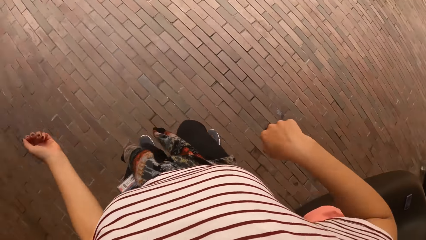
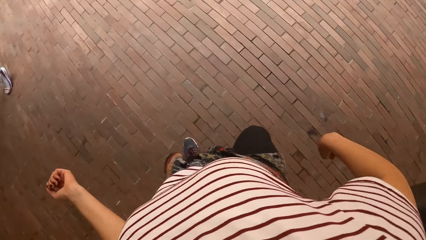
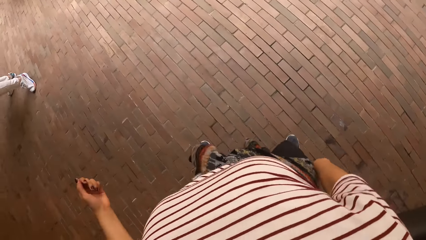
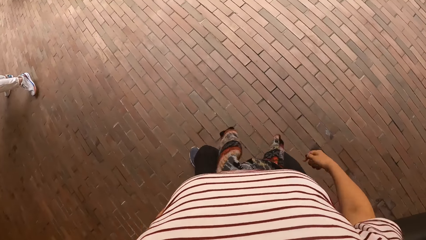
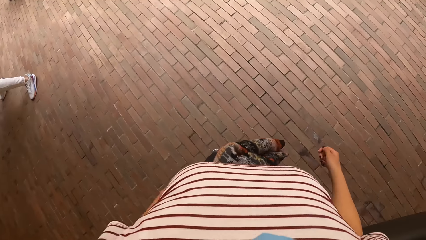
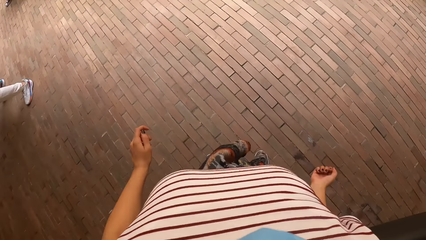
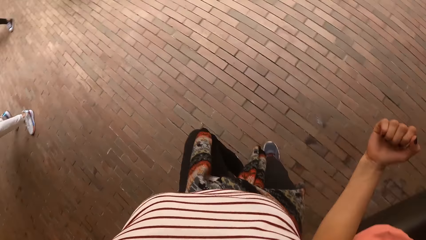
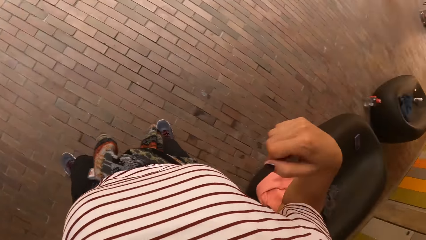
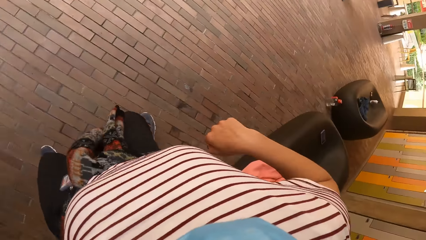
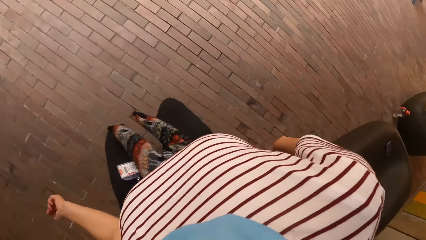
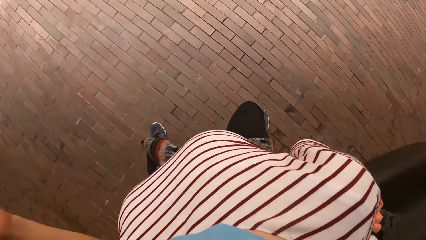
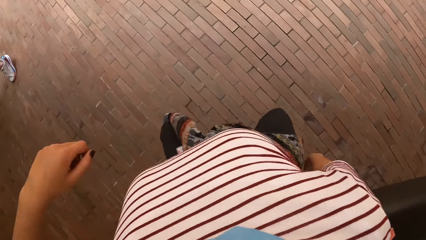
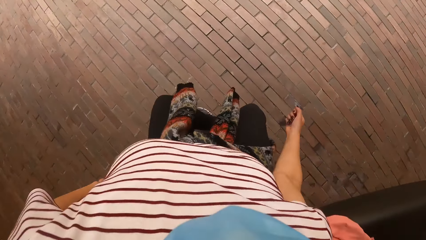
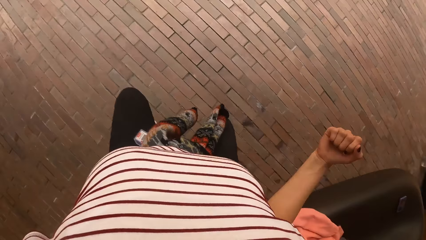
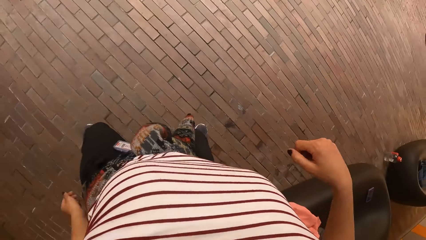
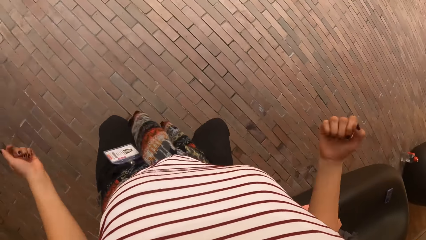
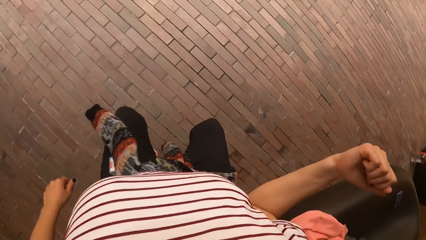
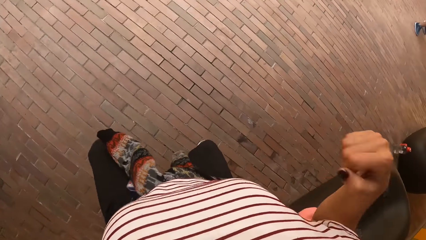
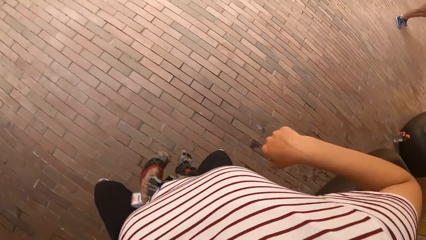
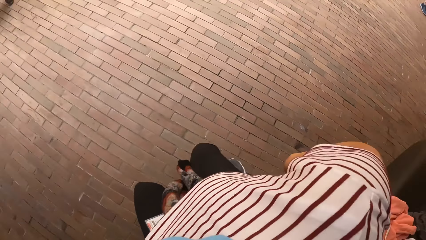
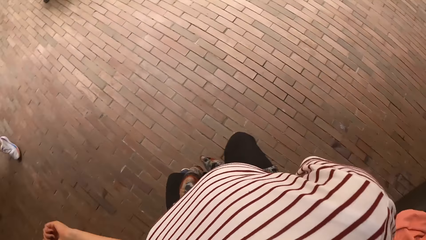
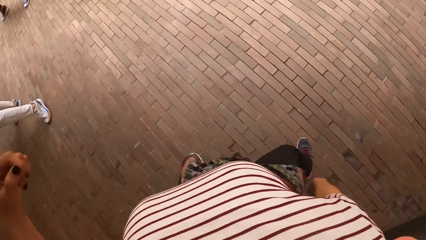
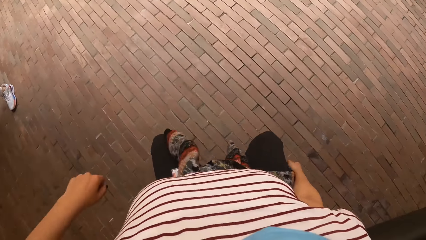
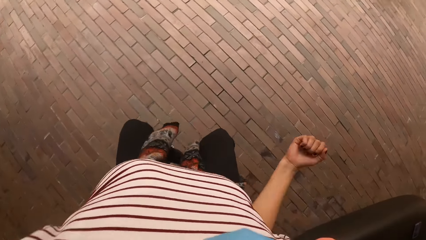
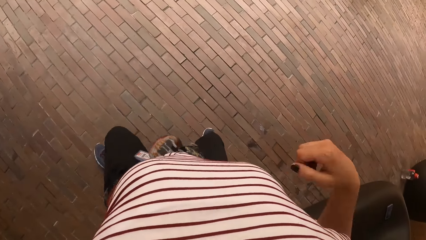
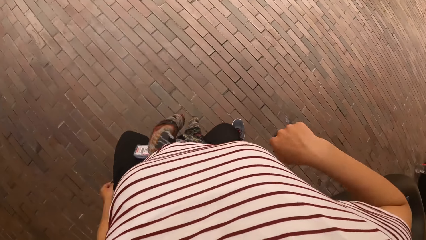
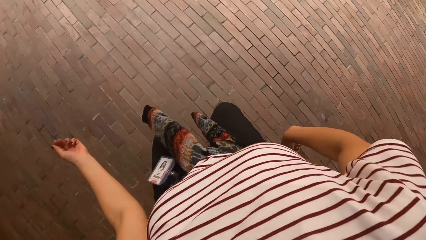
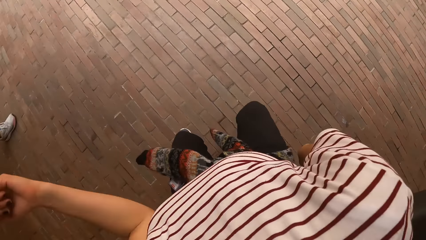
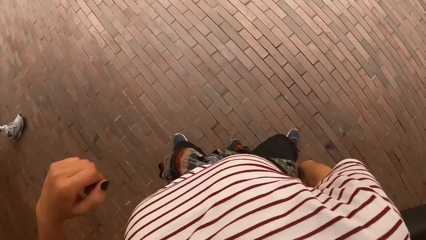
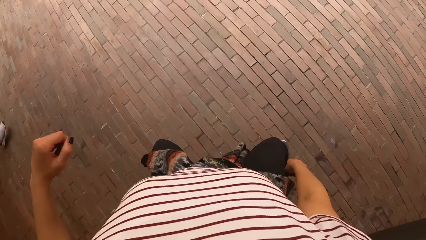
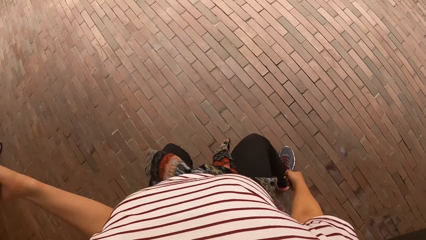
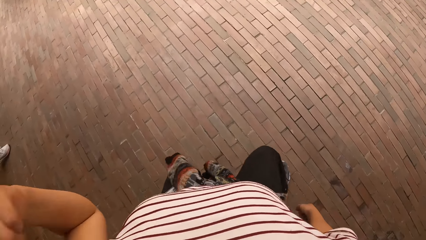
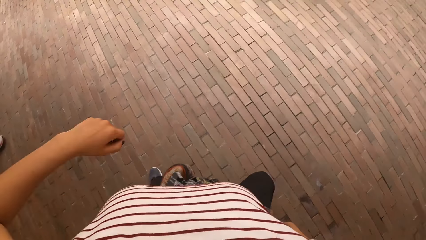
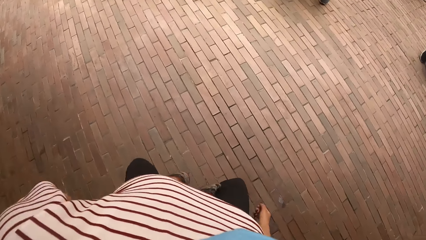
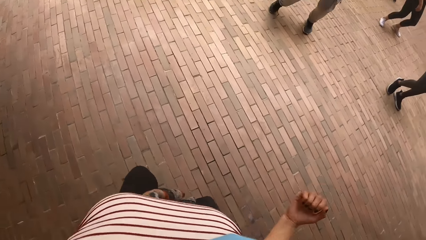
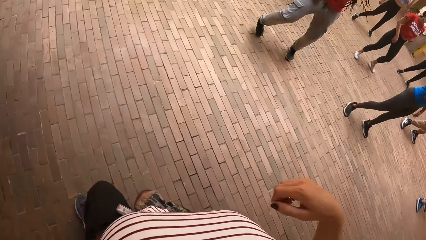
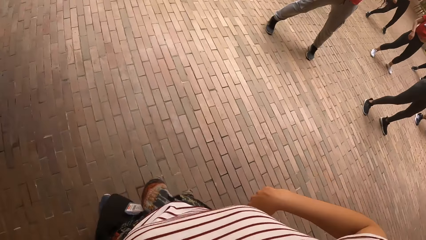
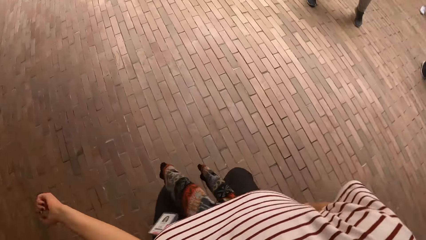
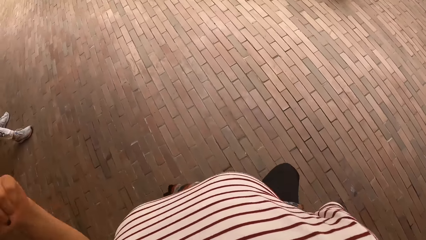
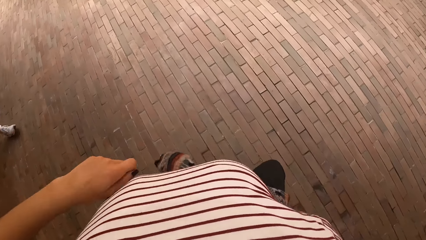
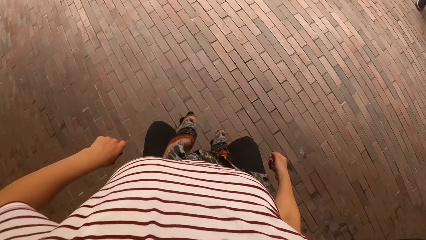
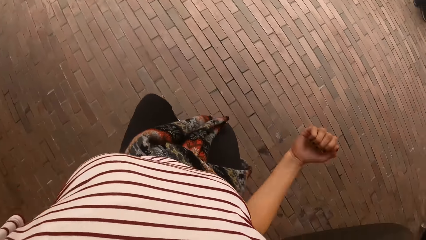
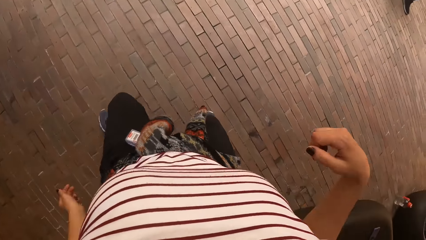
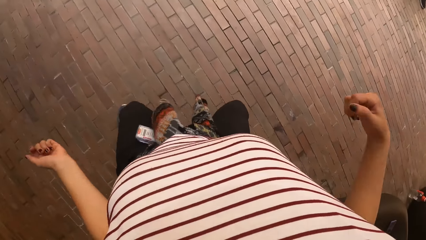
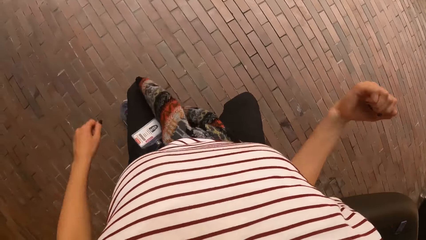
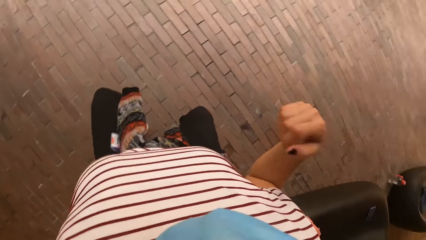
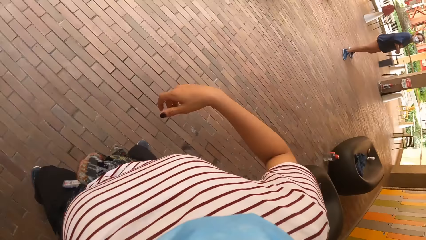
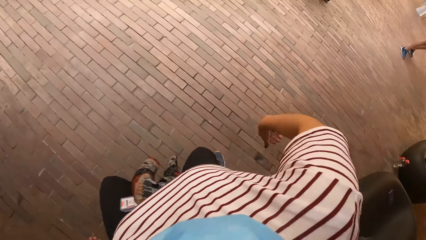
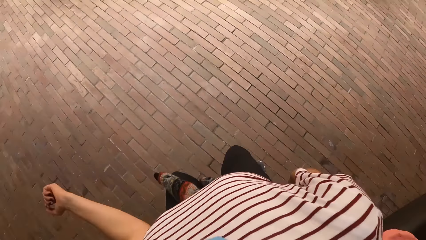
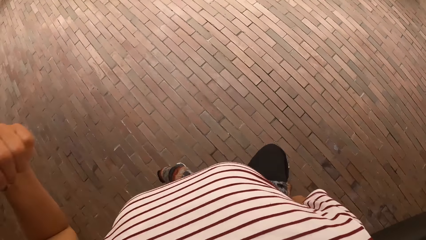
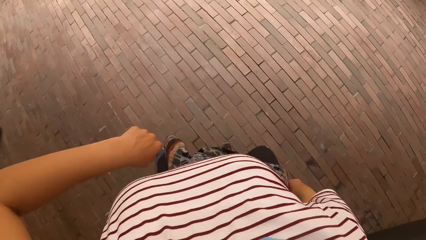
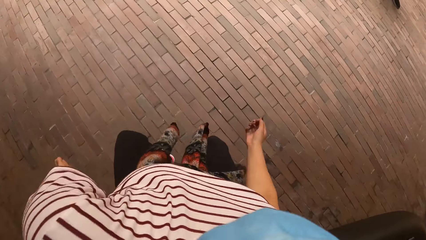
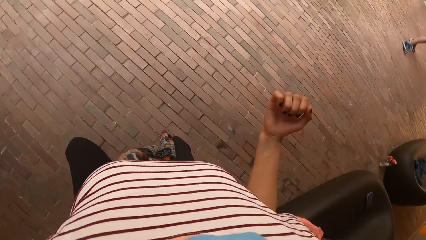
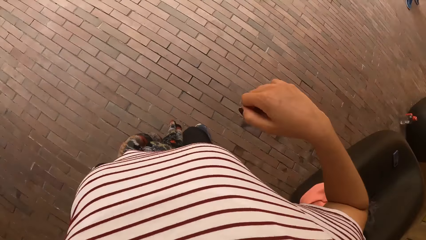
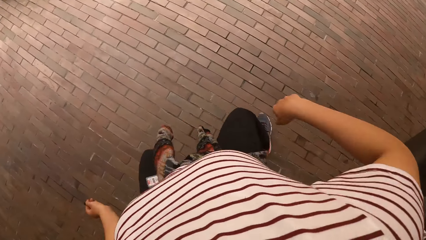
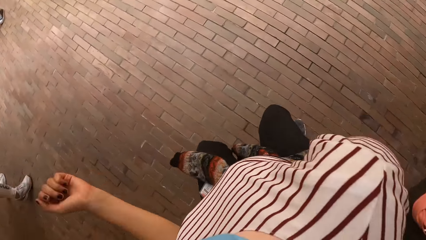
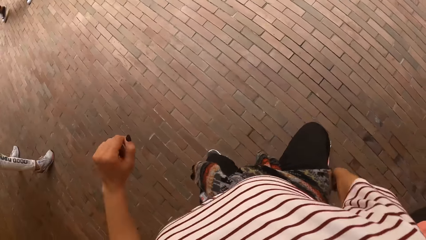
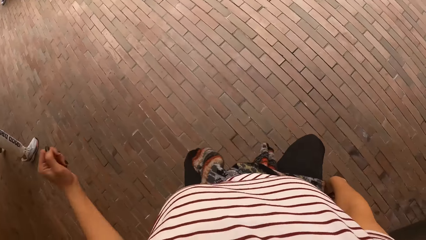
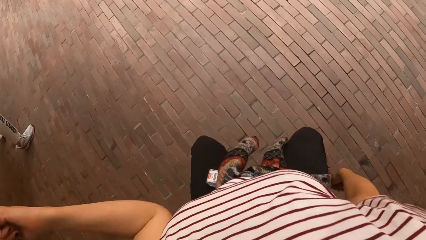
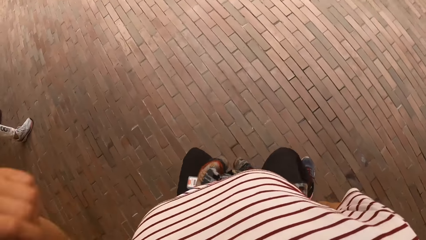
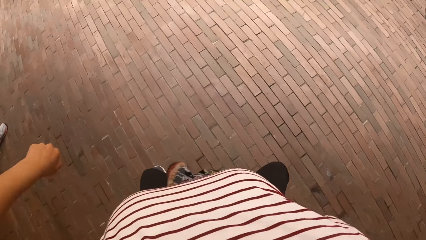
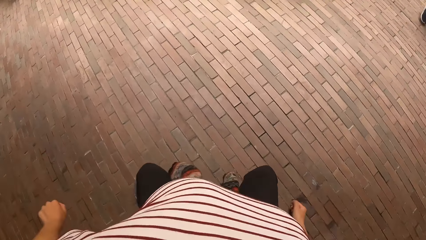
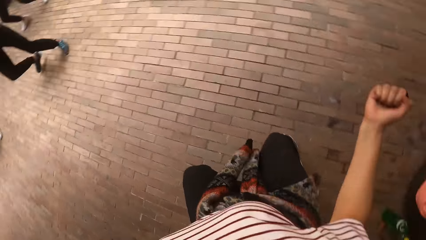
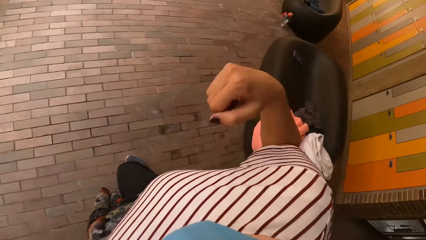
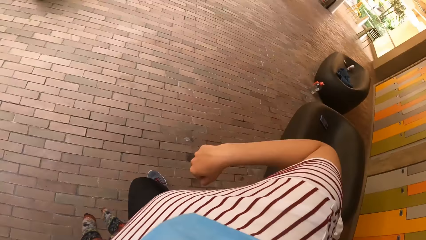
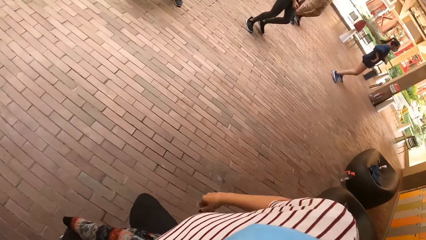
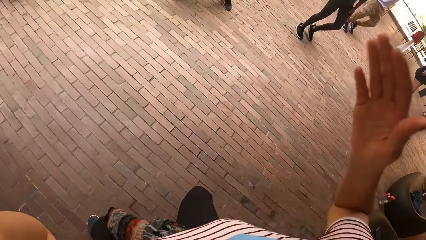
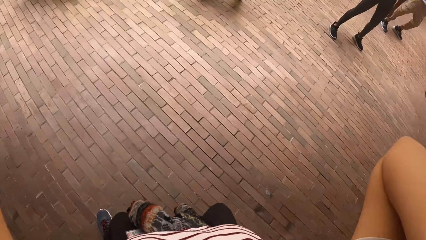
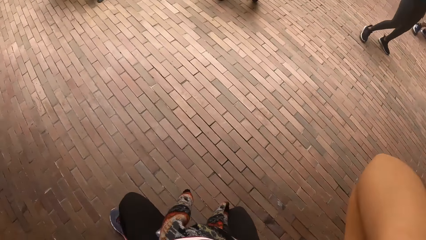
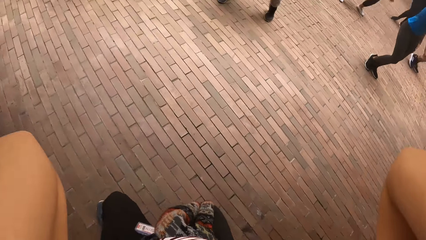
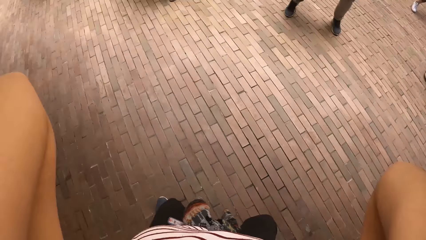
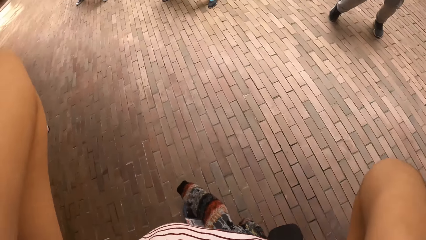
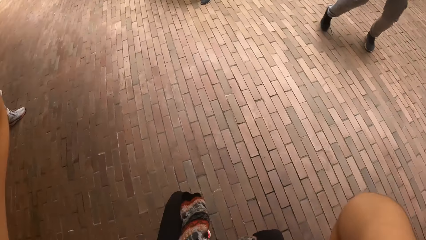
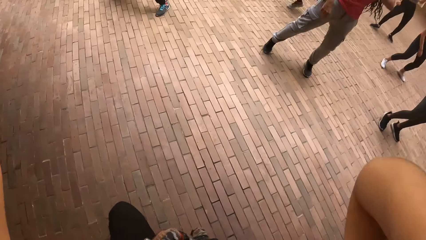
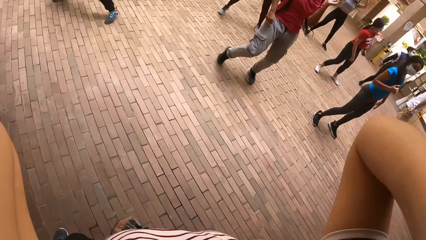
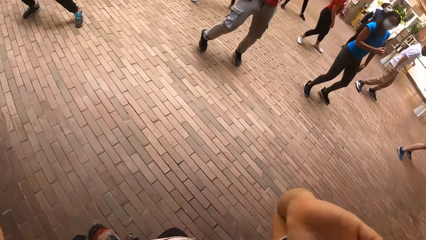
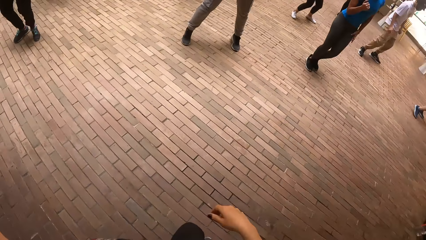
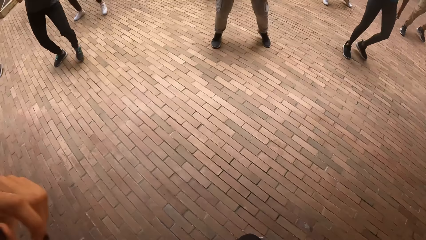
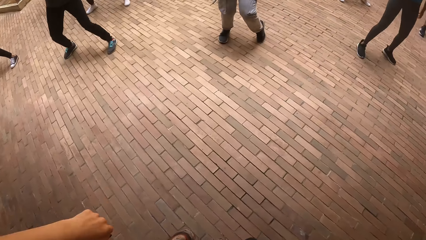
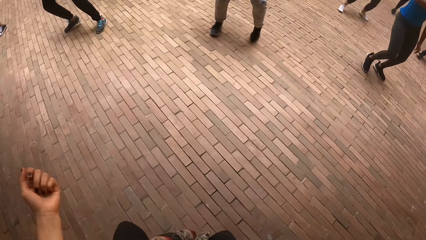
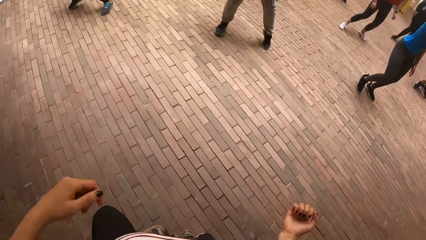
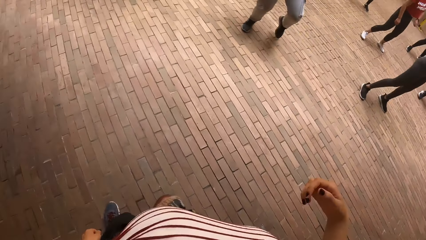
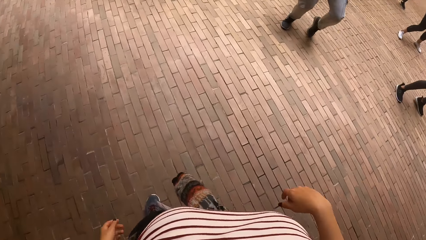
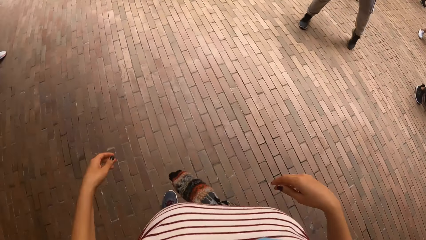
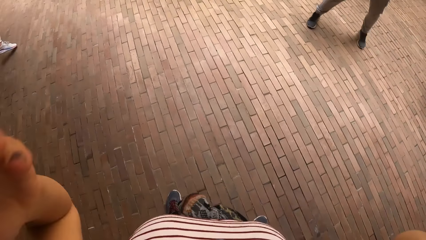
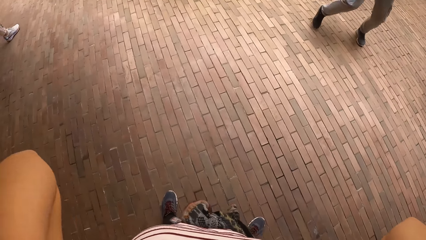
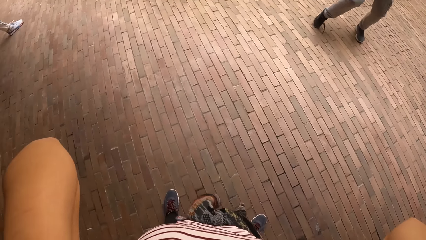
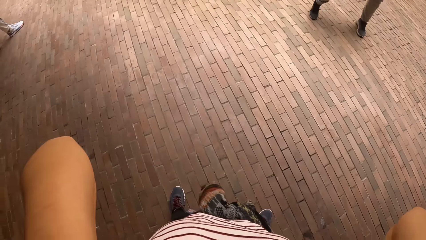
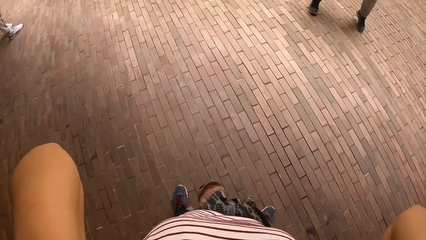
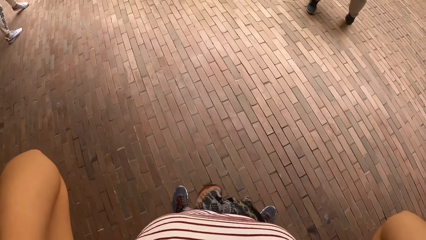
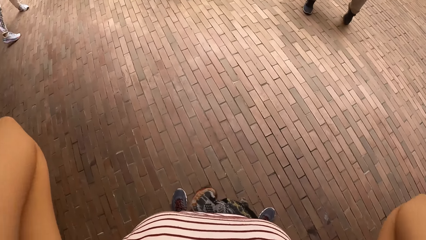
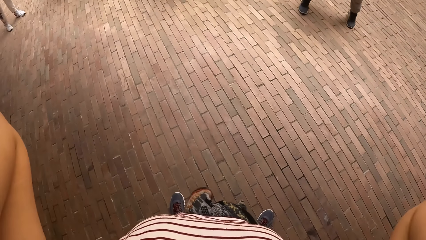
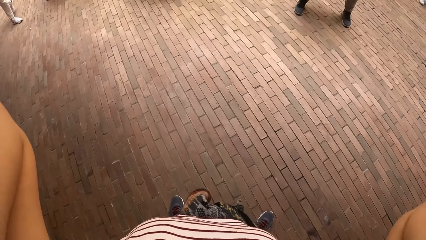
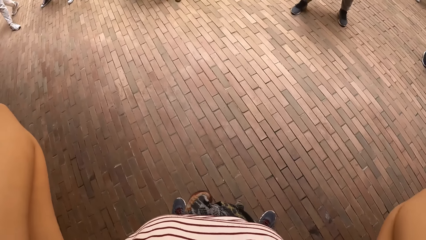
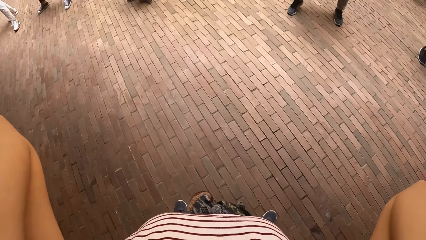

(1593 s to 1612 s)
A group of people dances. The camera wearer adjusts the camera with both hands. They lift both hands. They drop both hands and dance with friends. They adjust the camera with both hands and lift both hands.
